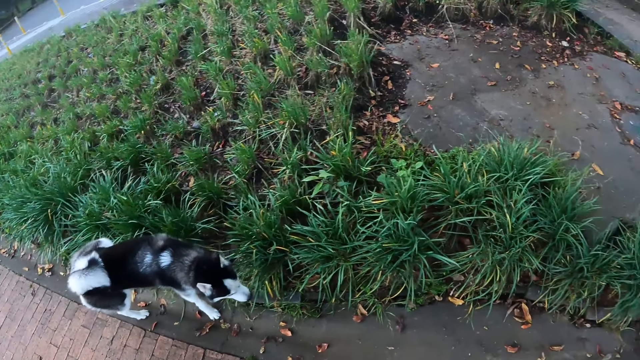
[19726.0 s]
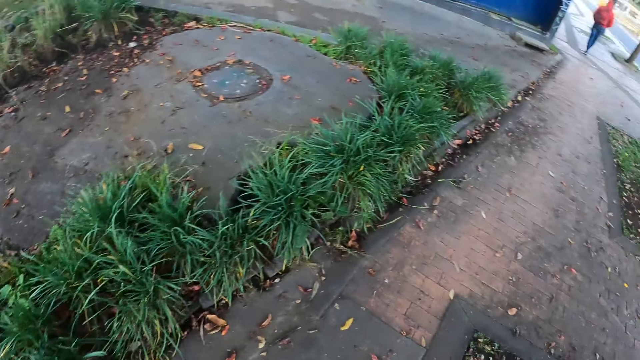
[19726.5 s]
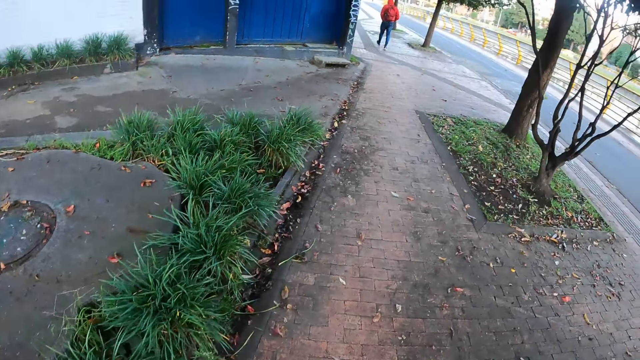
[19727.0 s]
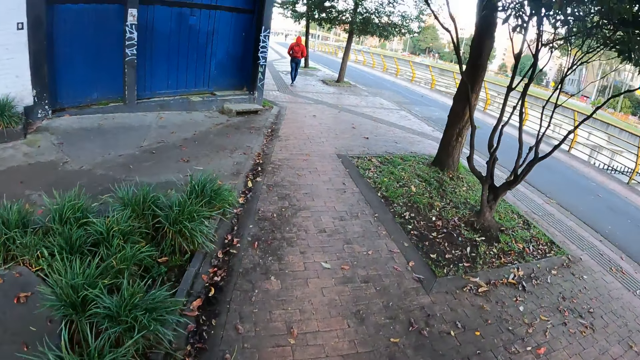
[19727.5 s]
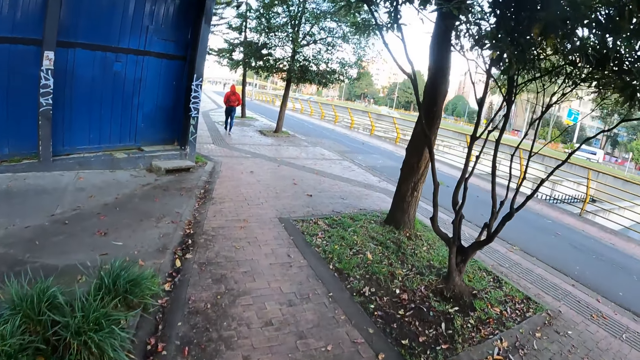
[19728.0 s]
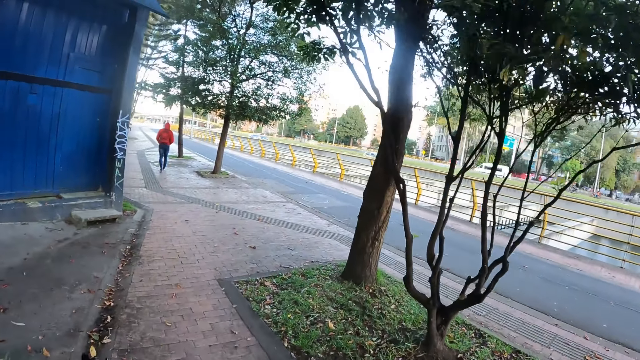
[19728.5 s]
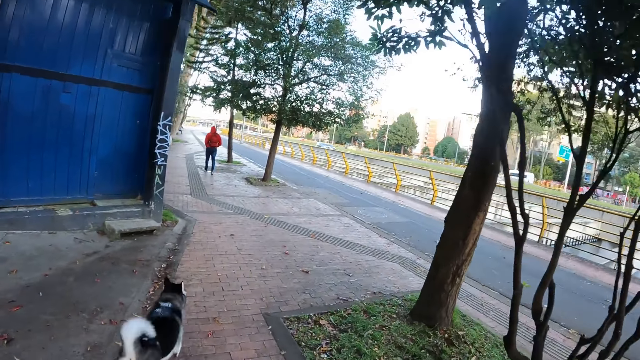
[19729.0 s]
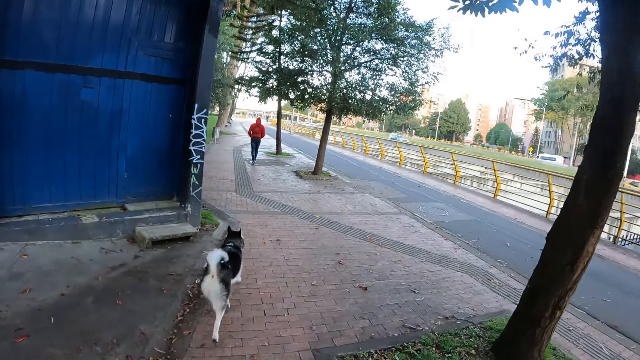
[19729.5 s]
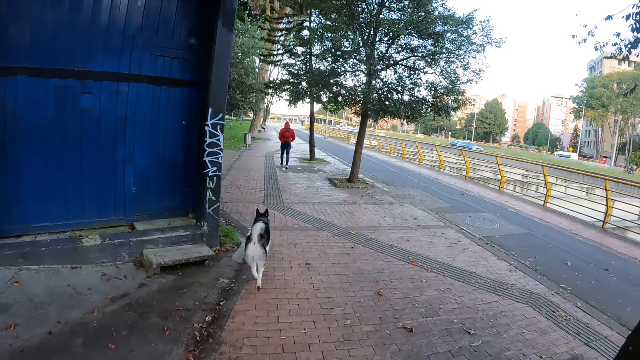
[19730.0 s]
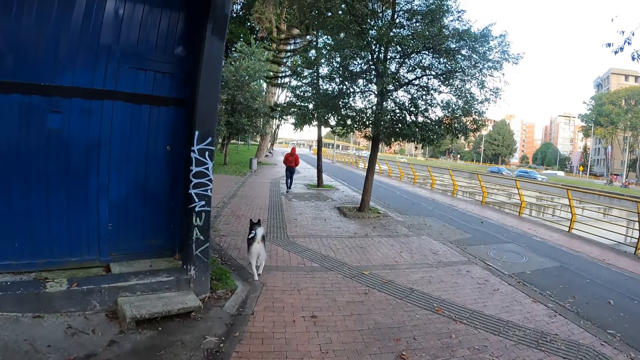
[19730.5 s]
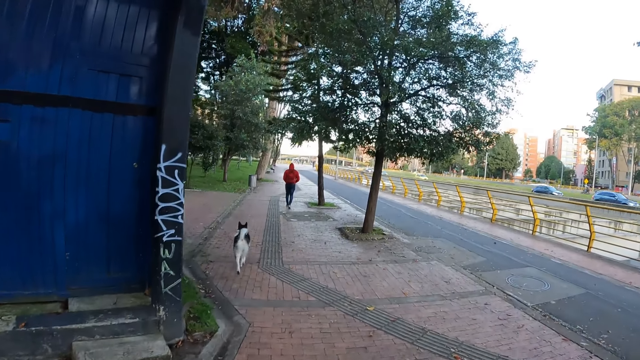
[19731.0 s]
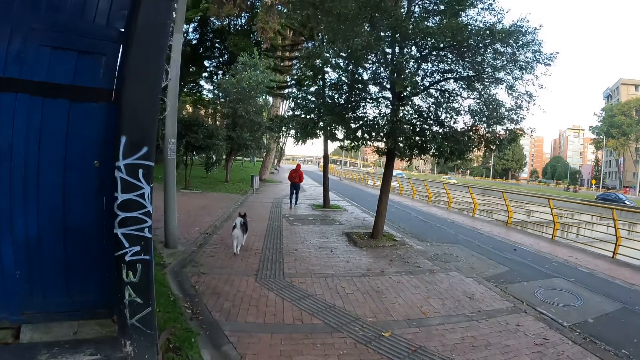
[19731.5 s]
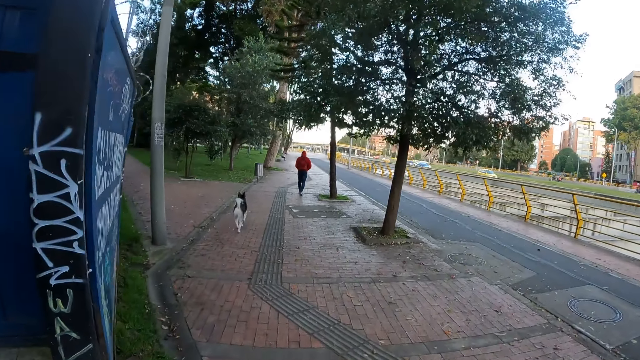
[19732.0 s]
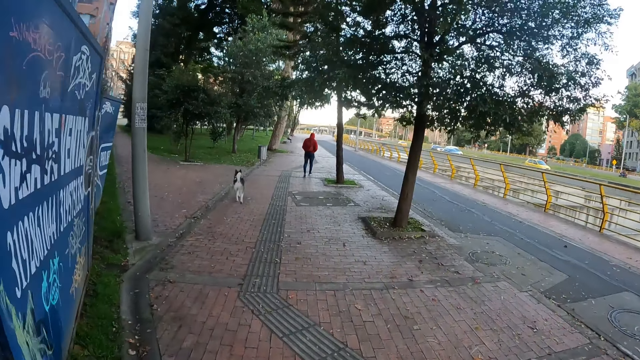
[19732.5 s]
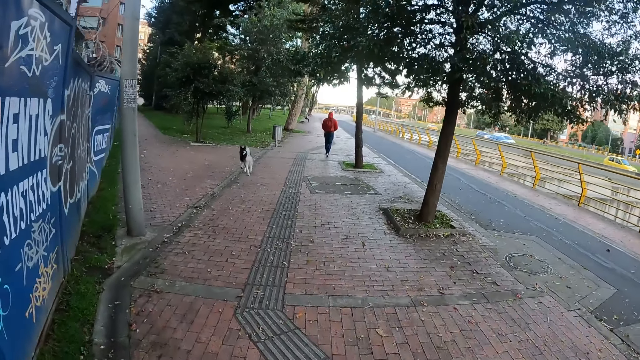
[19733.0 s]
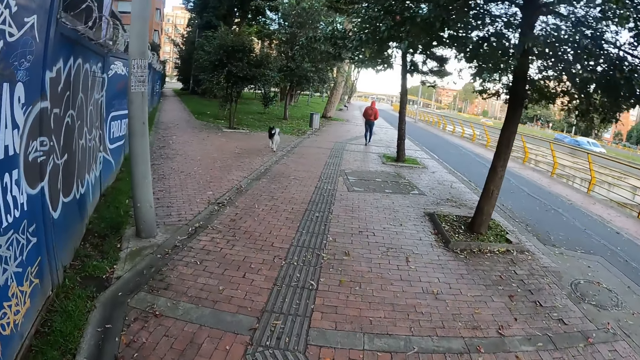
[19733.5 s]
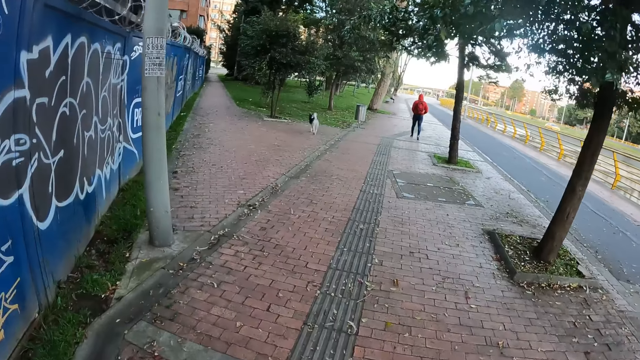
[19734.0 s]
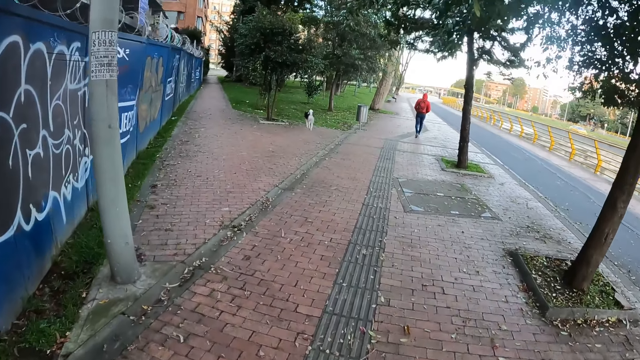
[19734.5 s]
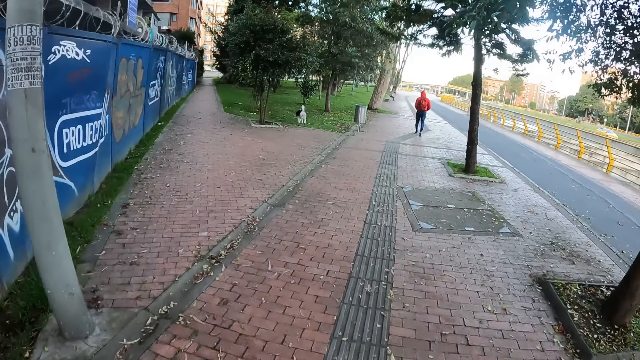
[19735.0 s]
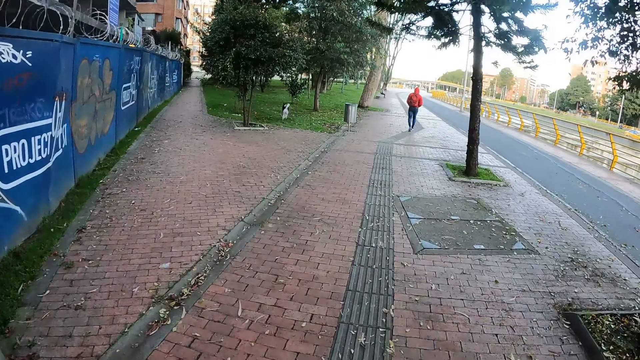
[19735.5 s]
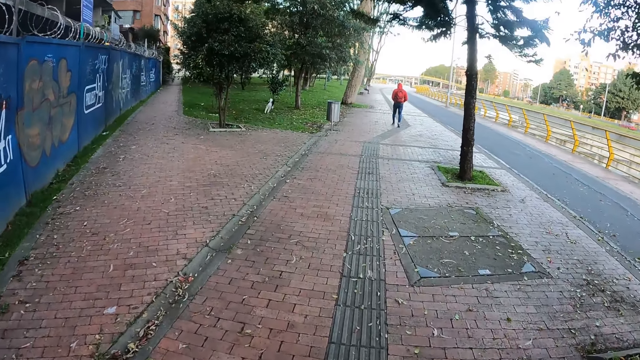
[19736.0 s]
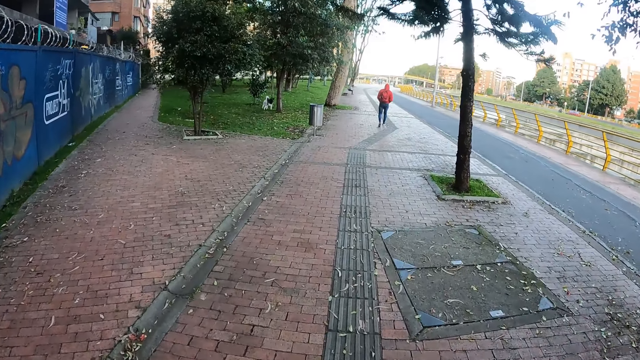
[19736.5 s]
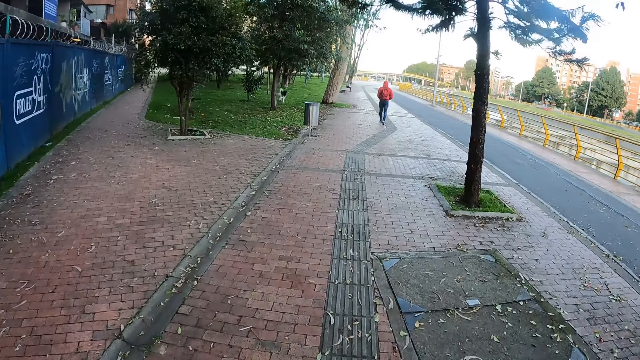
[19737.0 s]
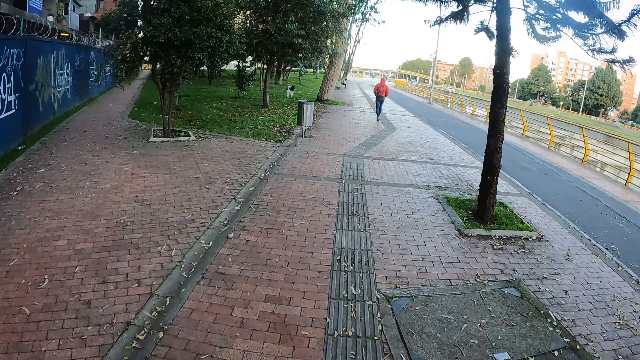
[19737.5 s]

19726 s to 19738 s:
The camera wearer walks on the pedestrian path in the street. The dog walks on the walkway.

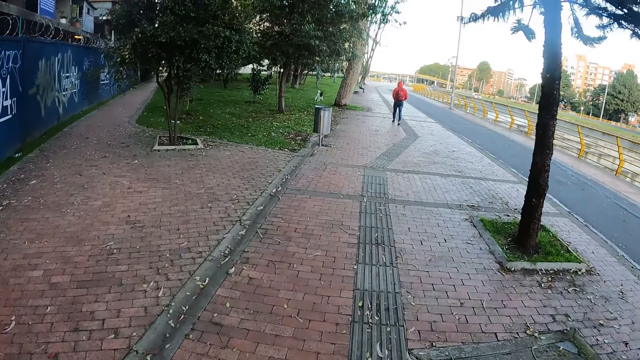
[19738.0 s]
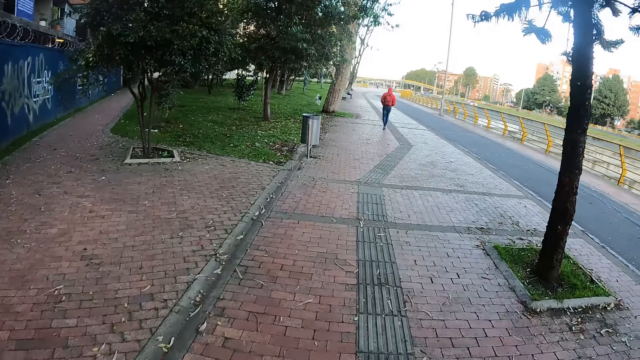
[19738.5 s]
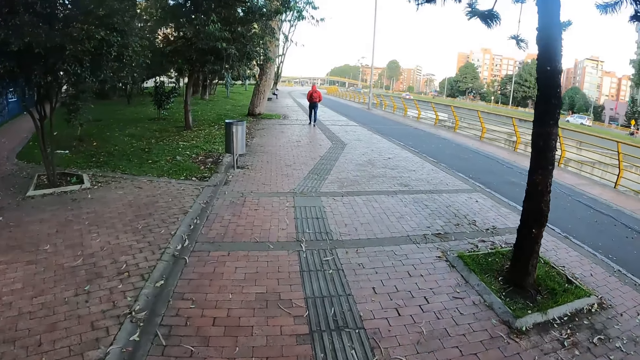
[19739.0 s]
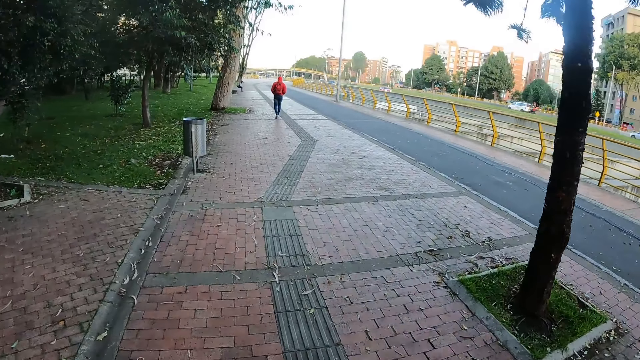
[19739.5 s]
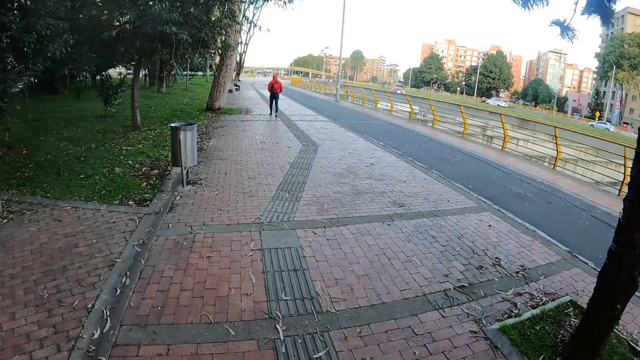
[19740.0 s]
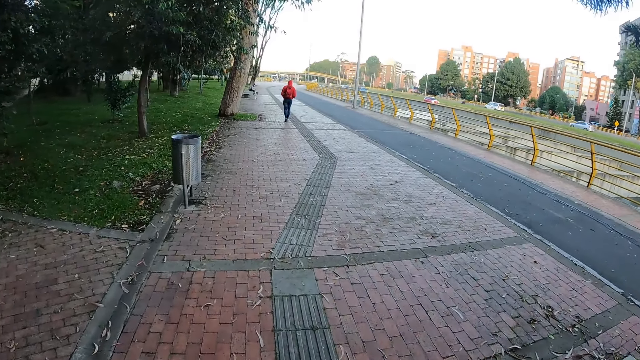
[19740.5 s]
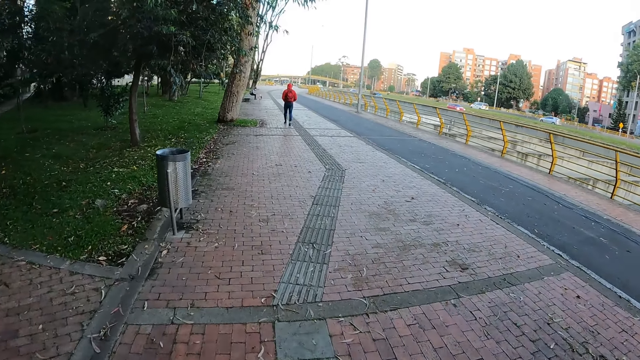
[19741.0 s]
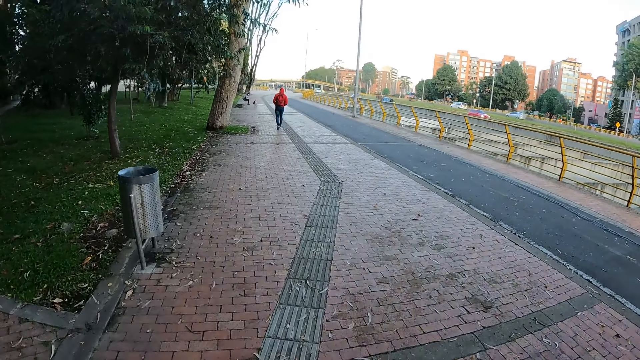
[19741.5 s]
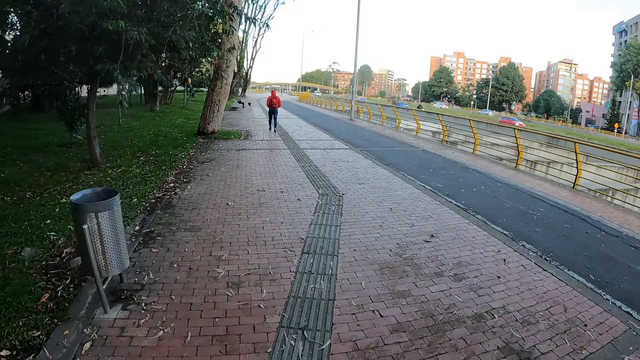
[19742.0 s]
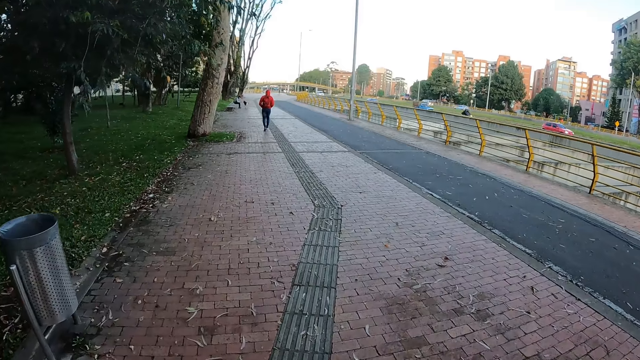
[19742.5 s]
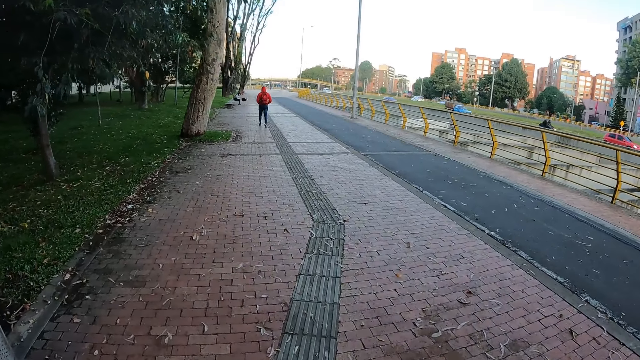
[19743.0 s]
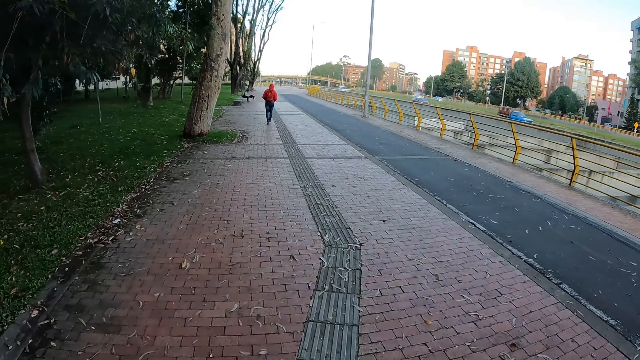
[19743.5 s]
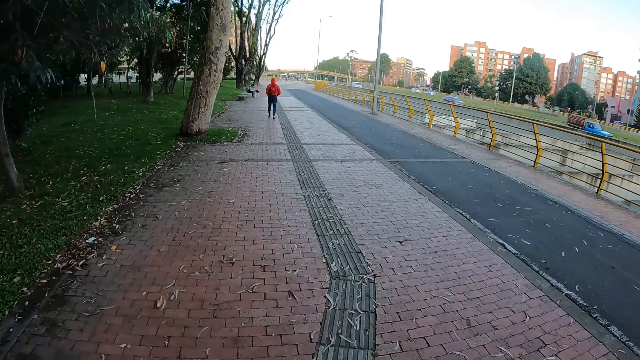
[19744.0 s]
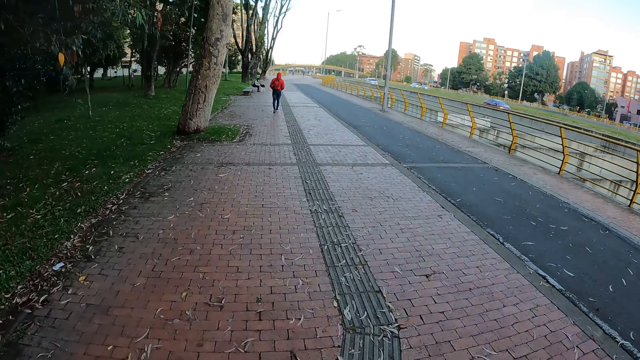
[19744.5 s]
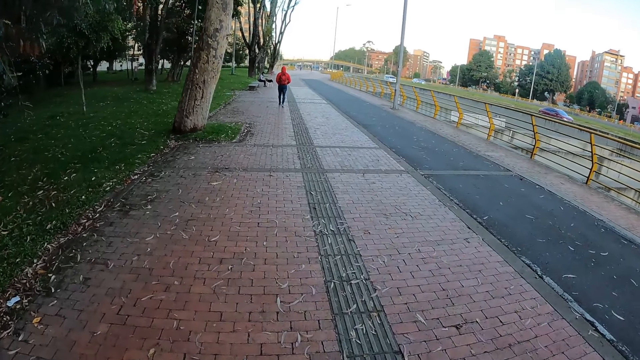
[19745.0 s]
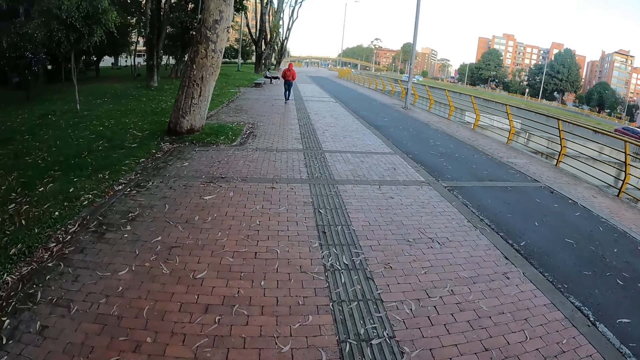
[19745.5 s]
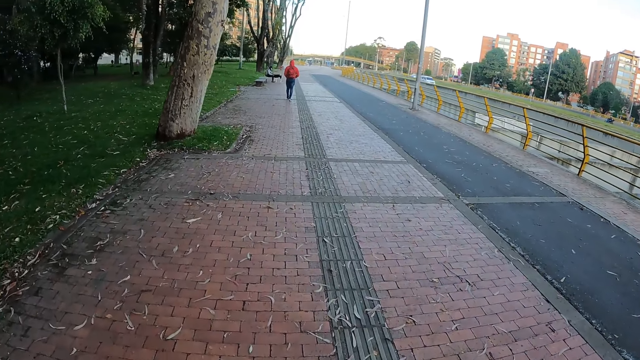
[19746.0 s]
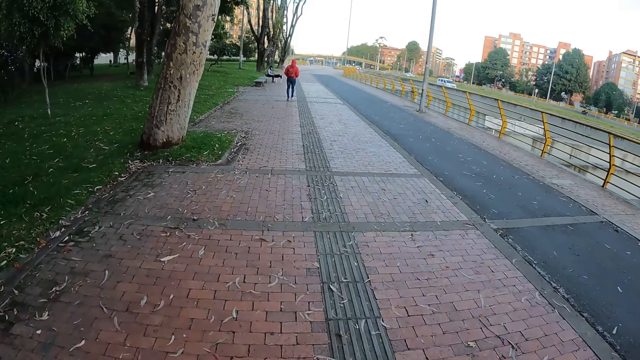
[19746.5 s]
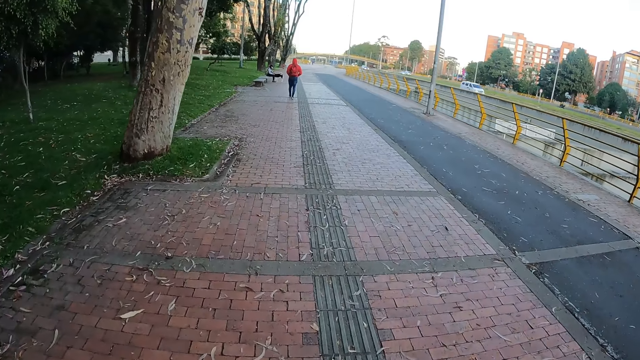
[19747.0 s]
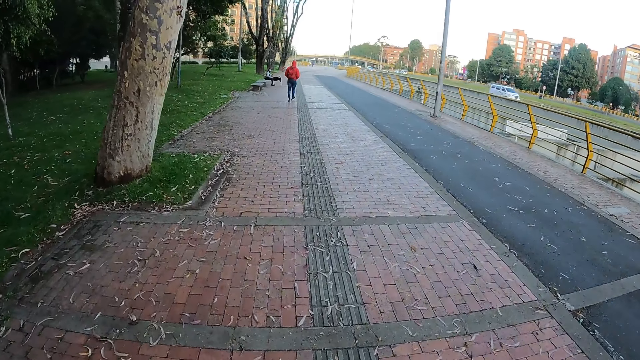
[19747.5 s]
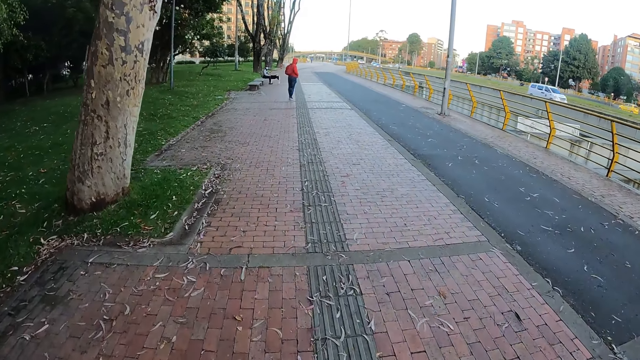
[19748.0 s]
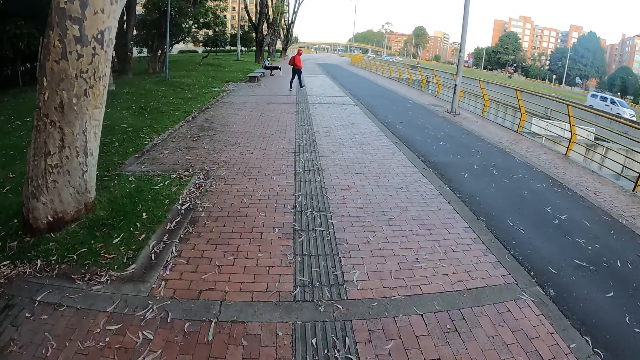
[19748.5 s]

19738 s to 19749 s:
The camera wearer walks on the pedestrian path in the street.
